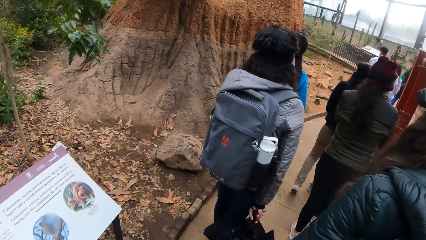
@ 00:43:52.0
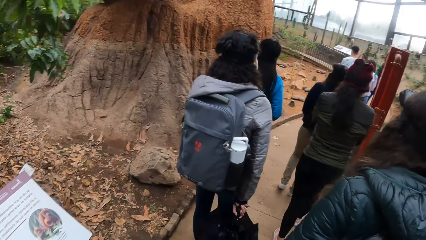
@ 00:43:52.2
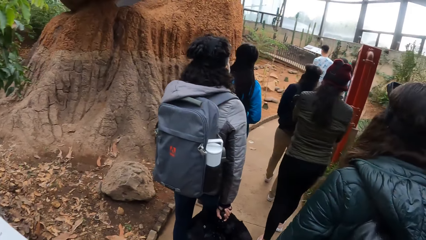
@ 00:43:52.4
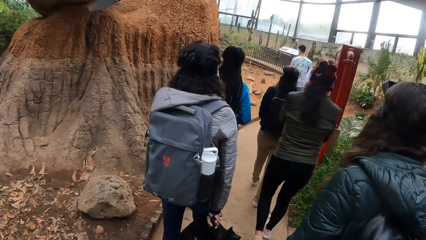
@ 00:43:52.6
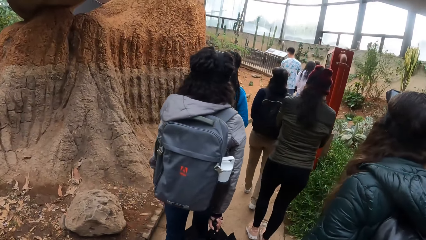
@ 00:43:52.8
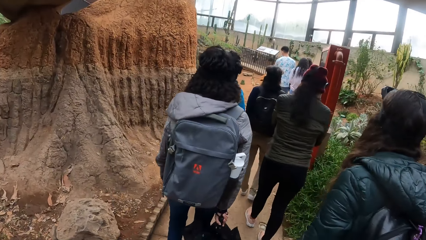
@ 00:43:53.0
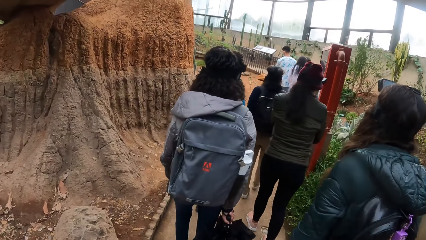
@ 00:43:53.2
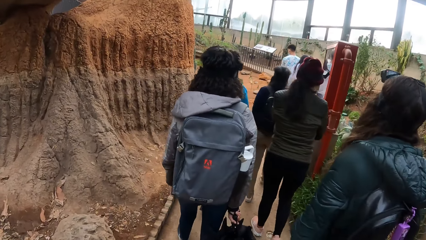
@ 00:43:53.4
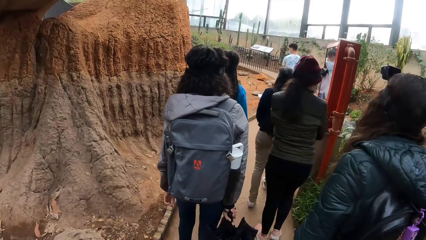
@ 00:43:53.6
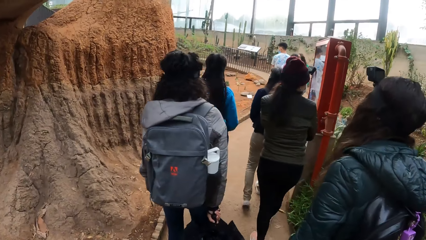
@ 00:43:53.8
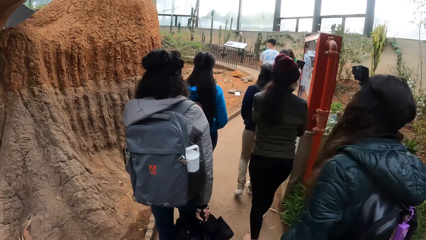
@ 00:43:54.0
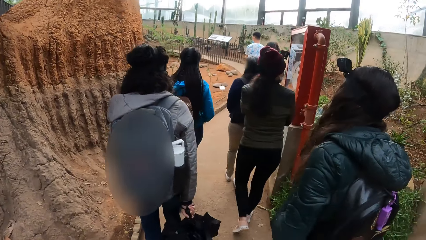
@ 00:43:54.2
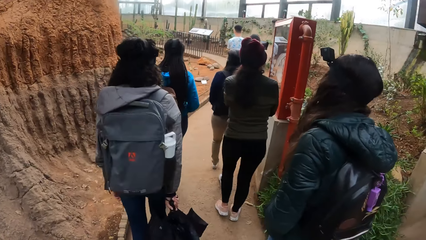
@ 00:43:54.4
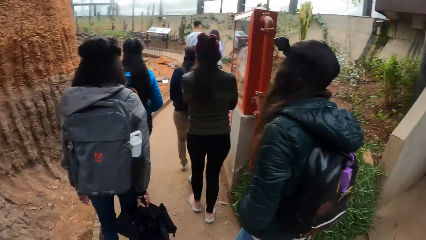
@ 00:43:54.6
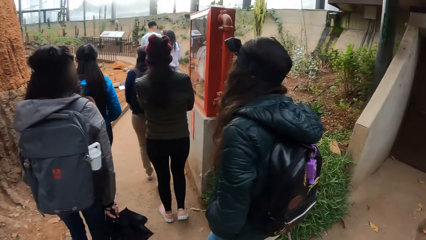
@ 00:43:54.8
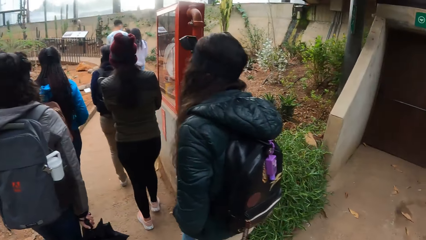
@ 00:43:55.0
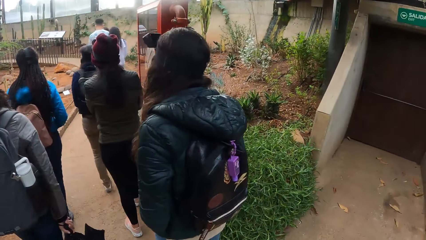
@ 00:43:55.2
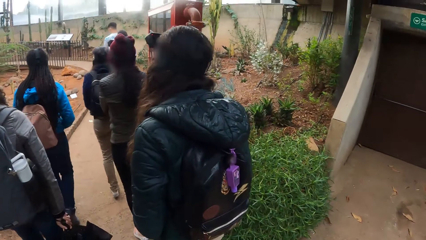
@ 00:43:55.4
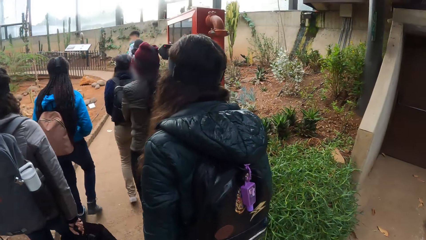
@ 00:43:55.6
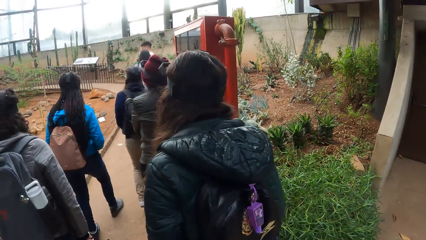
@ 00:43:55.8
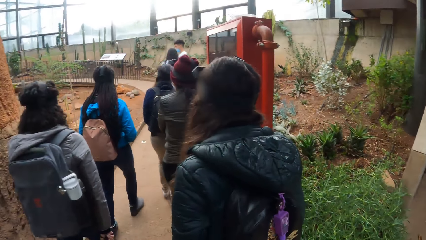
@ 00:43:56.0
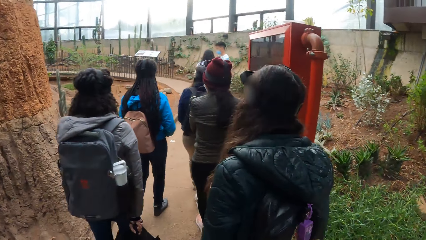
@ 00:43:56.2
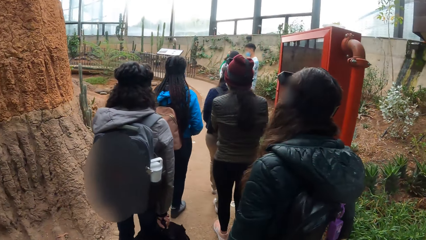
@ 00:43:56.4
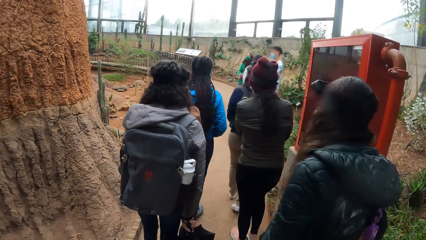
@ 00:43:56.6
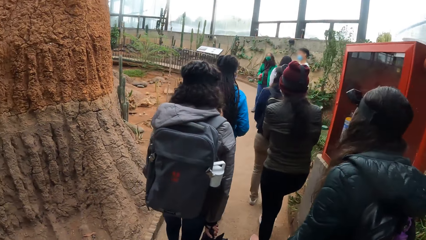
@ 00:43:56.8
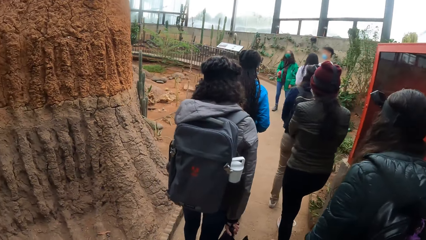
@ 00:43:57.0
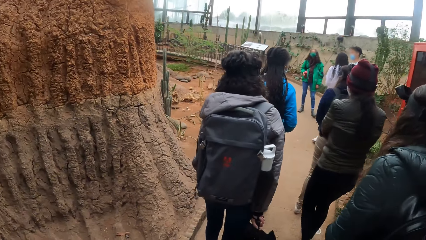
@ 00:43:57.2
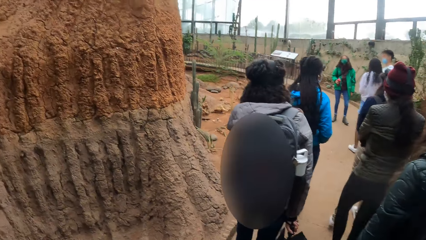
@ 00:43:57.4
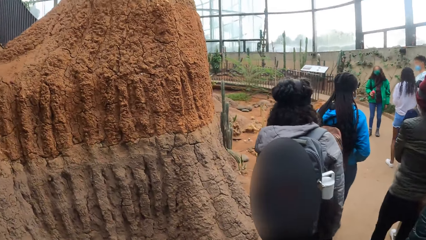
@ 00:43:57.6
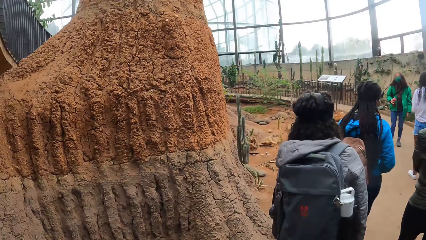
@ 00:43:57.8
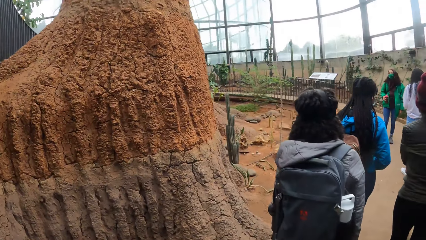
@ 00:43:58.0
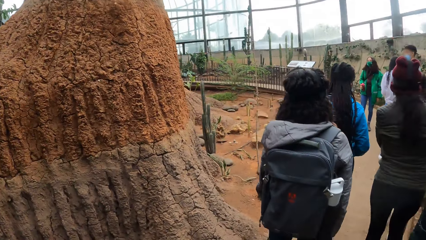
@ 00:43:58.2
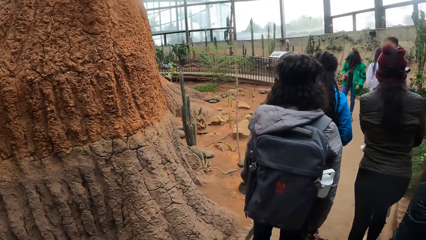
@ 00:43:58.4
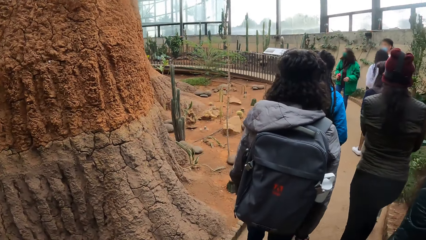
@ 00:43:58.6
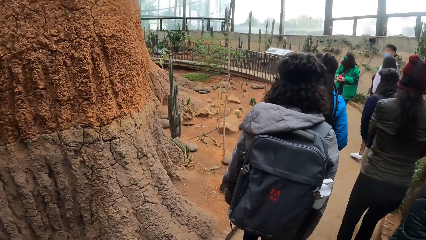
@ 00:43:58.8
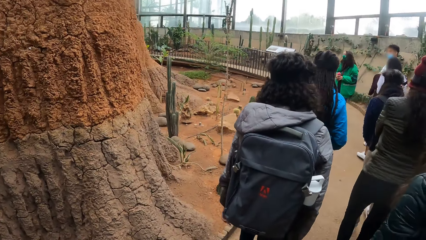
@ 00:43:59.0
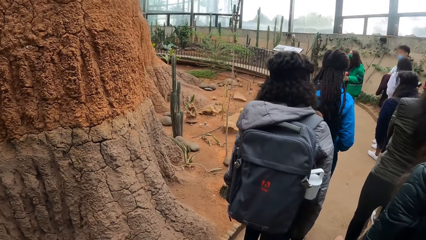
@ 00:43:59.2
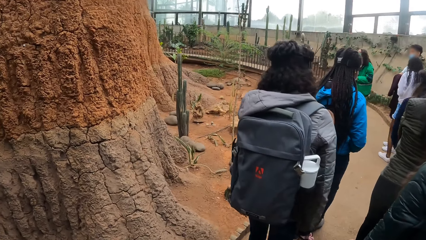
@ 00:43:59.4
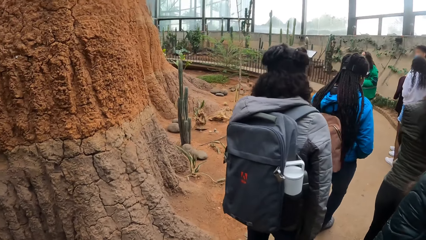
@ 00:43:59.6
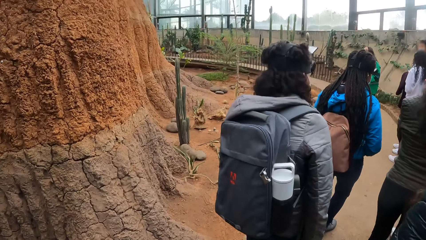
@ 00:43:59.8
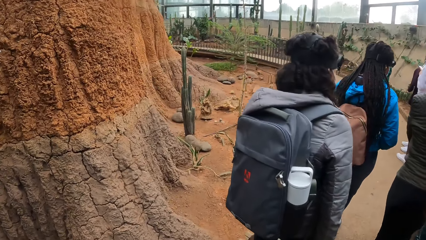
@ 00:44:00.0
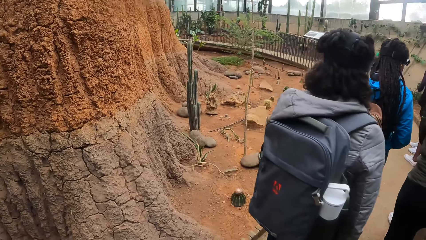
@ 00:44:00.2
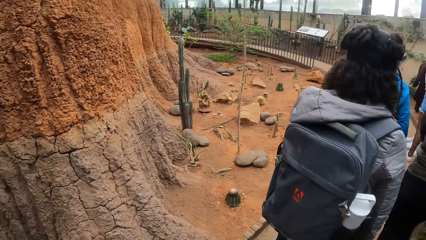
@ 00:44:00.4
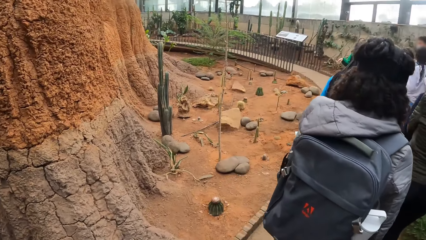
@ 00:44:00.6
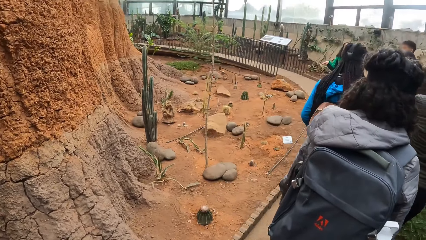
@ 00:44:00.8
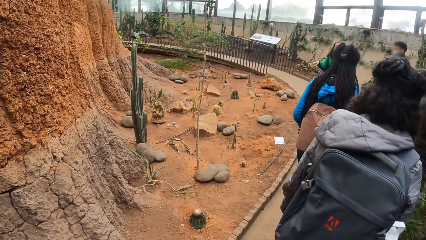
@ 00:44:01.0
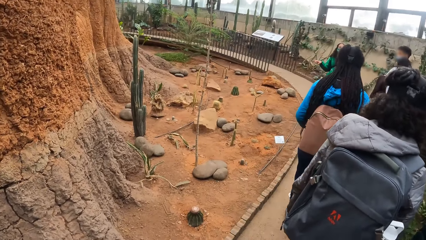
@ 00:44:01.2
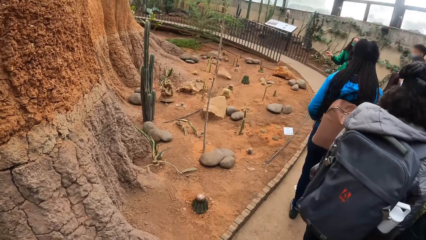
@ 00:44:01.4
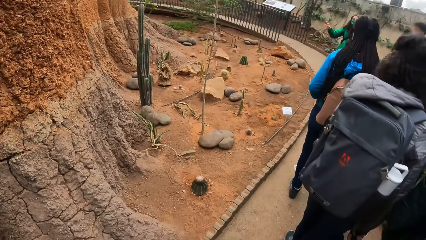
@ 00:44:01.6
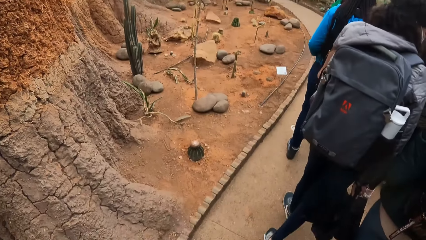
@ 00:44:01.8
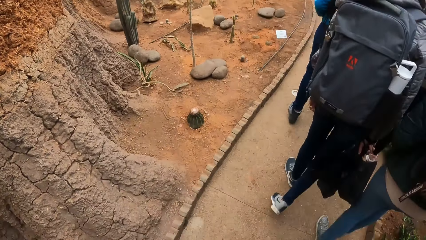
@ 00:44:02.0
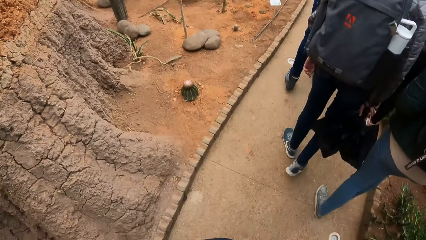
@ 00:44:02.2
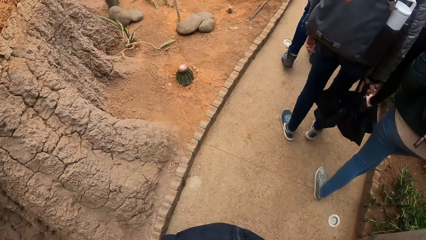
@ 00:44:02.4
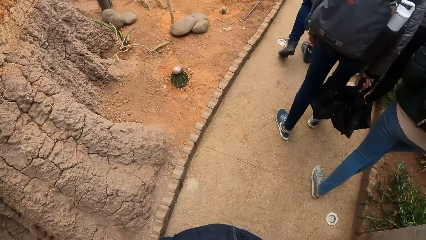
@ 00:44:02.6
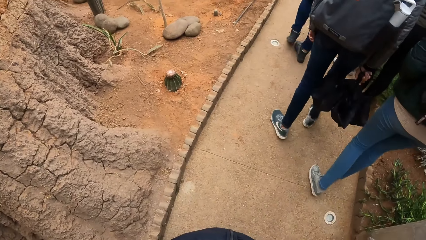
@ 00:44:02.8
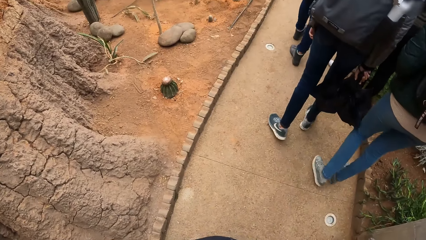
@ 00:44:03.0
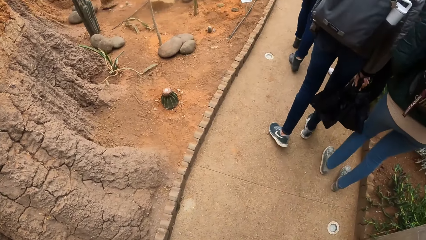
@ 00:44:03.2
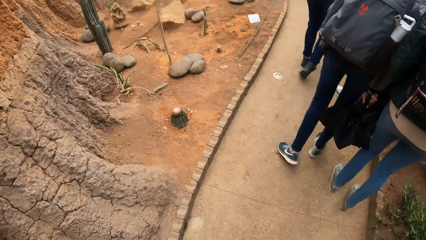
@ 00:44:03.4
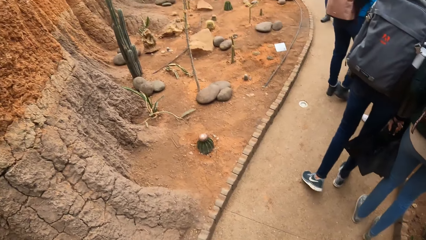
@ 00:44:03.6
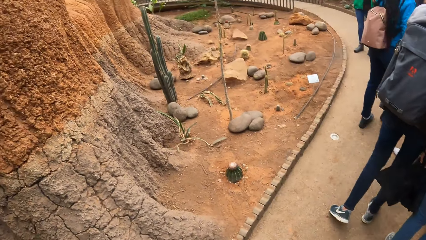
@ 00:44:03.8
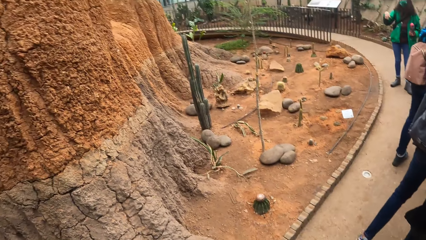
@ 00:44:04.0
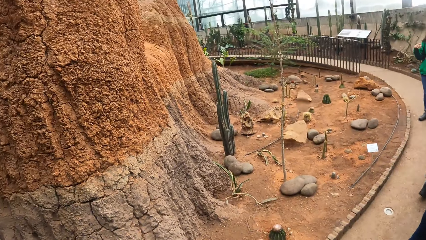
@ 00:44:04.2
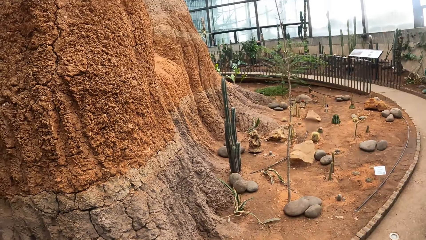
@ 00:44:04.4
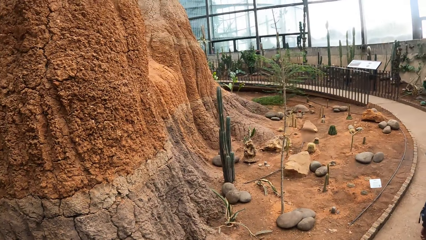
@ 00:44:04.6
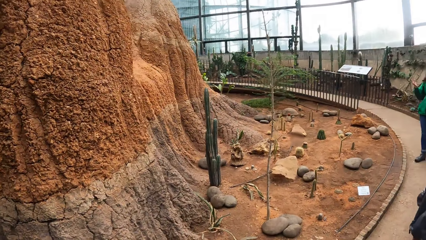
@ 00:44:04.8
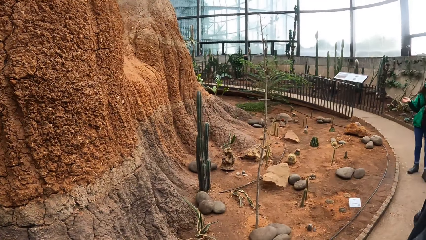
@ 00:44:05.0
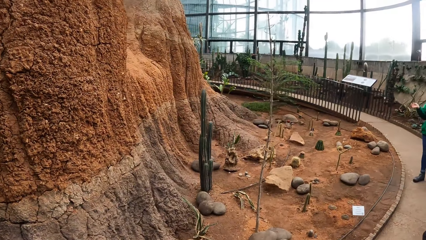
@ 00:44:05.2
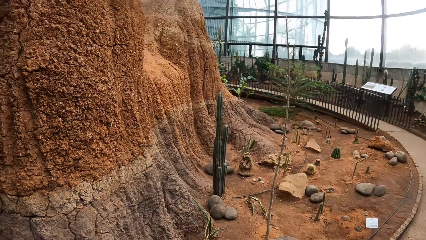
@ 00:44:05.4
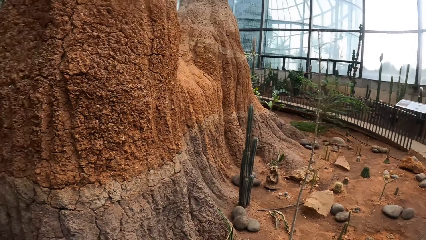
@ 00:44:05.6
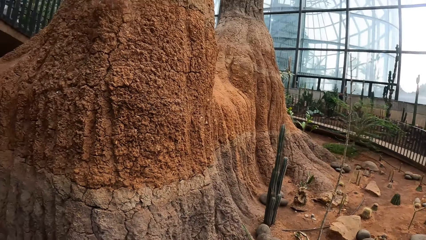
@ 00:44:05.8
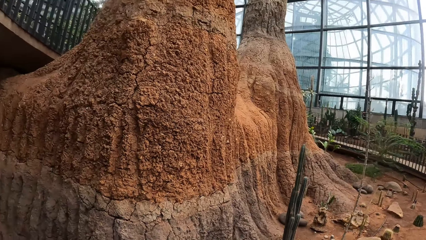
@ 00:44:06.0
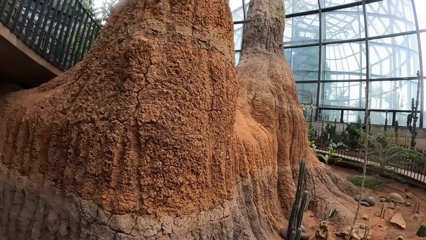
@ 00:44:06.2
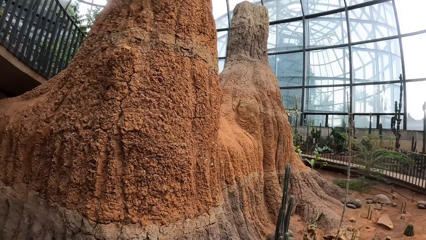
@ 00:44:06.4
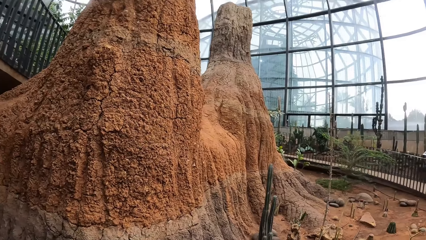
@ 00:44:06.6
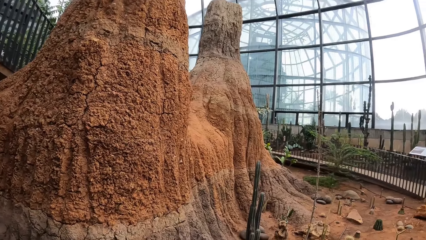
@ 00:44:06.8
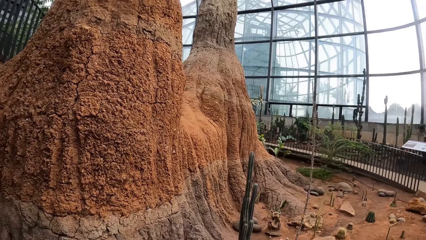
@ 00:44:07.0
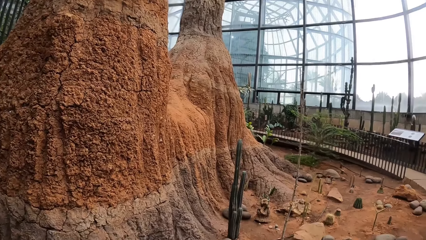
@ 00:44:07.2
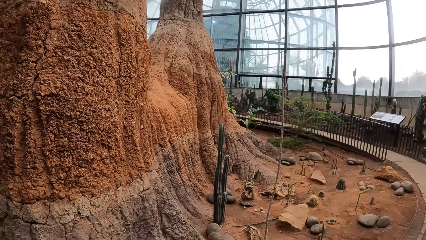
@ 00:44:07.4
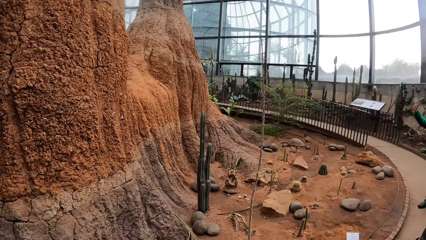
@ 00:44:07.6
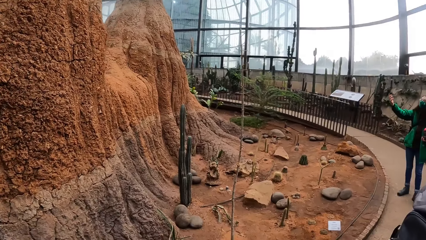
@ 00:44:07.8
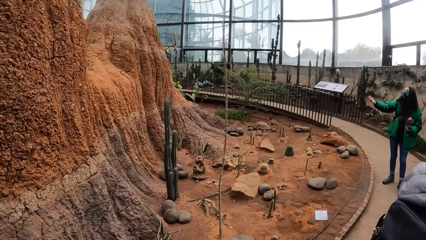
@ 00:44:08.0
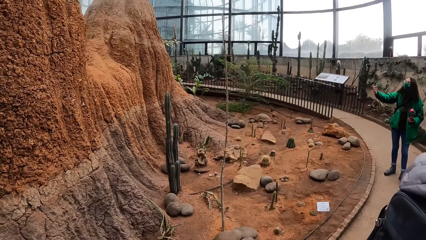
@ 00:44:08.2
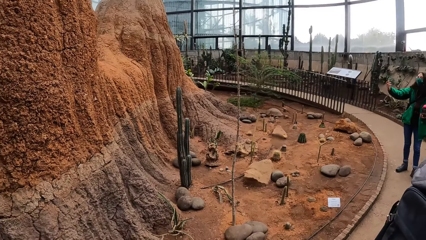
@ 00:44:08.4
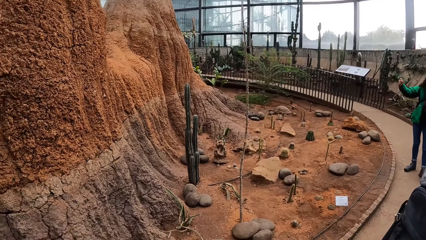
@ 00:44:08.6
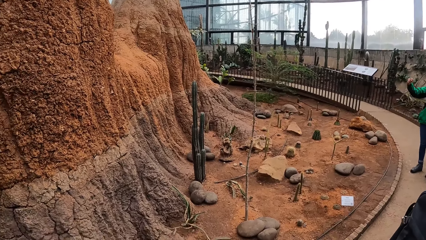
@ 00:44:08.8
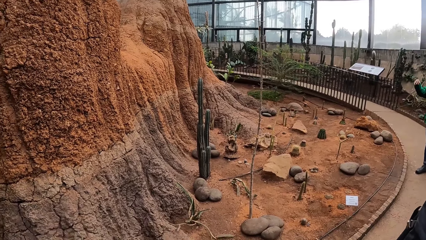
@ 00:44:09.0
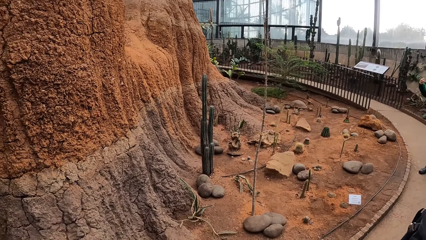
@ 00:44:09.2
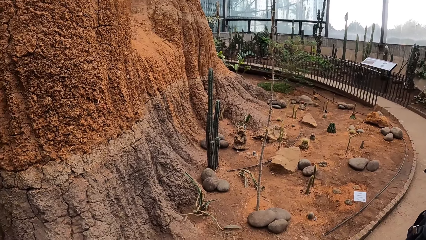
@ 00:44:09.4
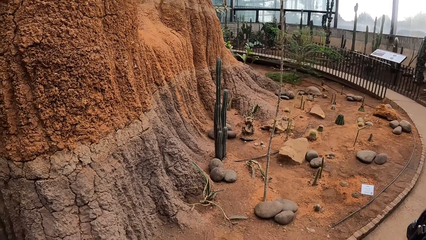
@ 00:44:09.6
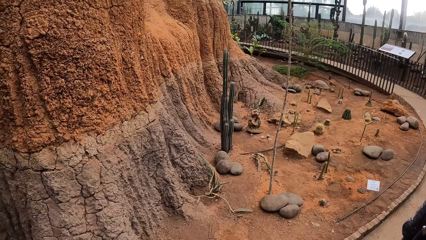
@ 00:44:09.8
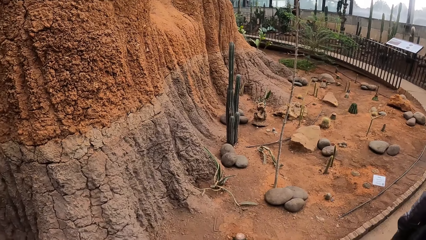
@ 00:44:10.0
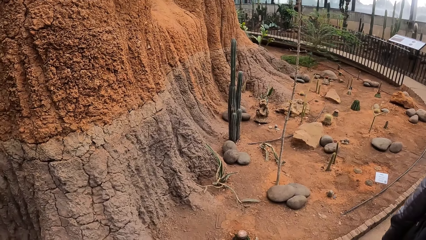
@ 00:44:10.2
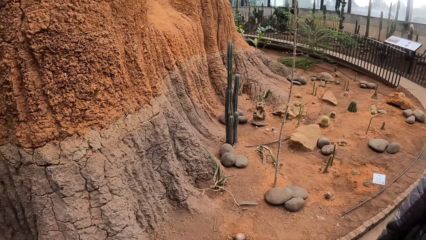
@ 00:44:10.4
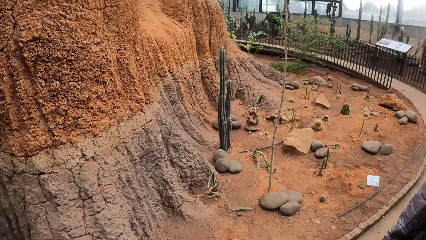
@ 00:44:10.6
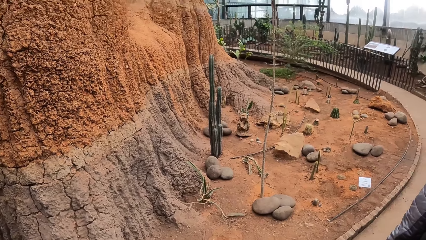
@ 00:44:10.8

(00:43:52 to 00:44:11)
The camera wearer turns to the side. The woman passes the water bottle from her right hand to her left hand. The woman points at a rock with her right hand.
